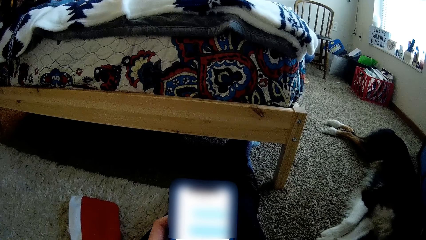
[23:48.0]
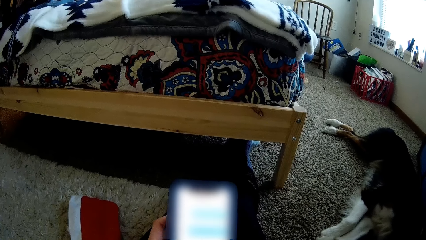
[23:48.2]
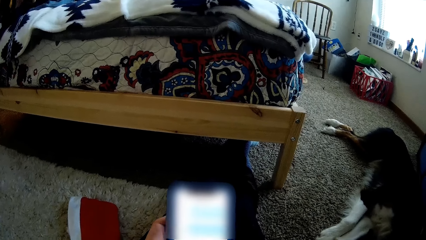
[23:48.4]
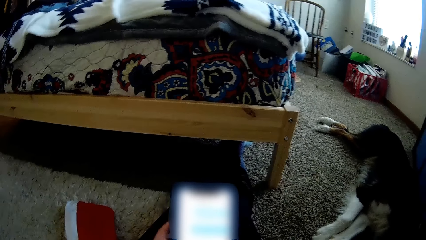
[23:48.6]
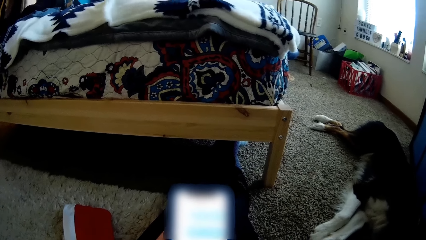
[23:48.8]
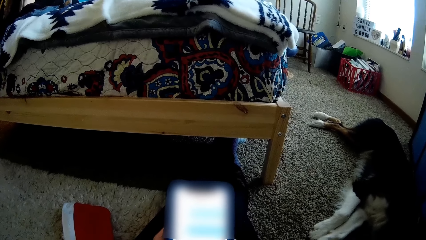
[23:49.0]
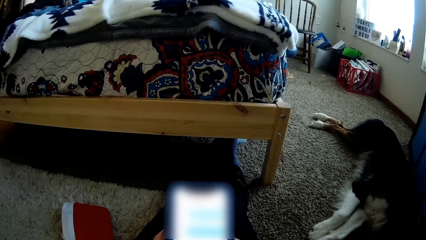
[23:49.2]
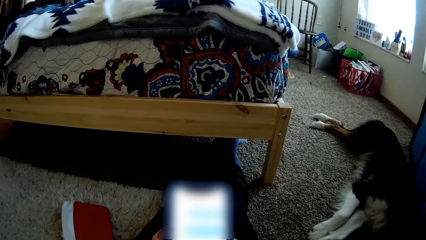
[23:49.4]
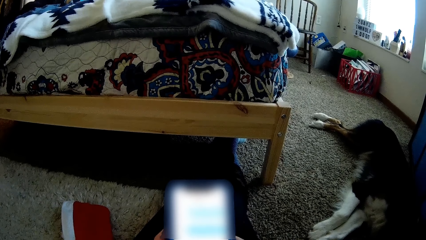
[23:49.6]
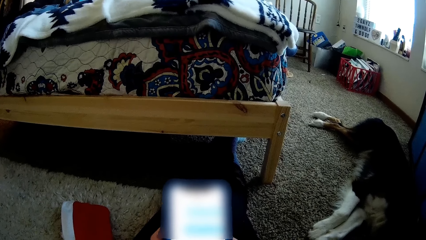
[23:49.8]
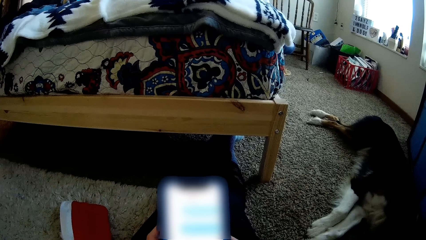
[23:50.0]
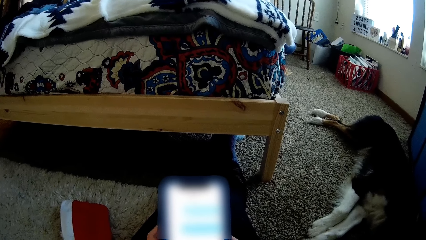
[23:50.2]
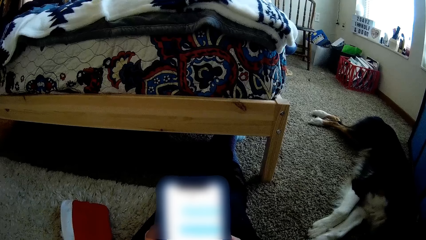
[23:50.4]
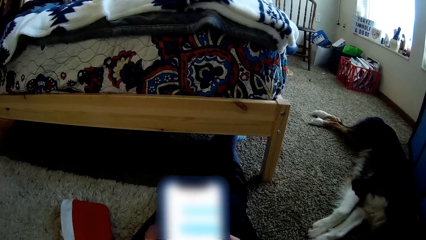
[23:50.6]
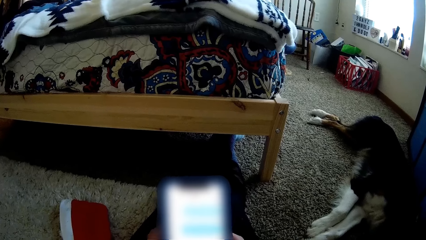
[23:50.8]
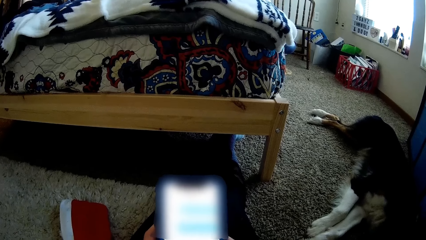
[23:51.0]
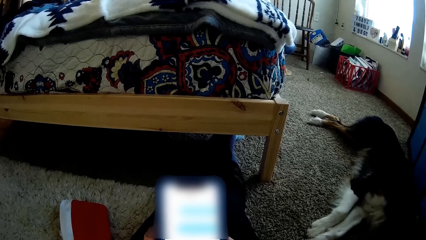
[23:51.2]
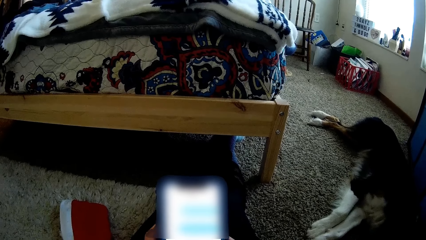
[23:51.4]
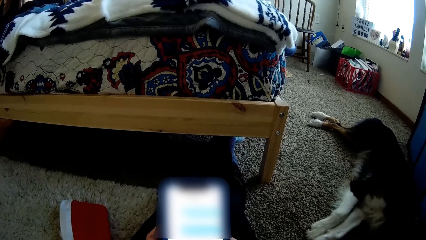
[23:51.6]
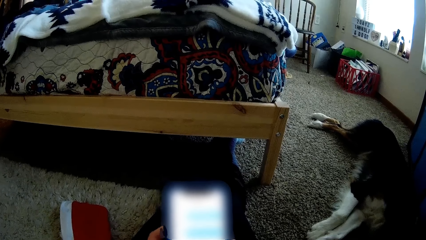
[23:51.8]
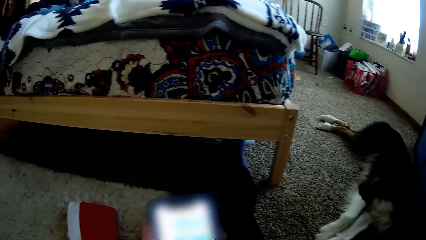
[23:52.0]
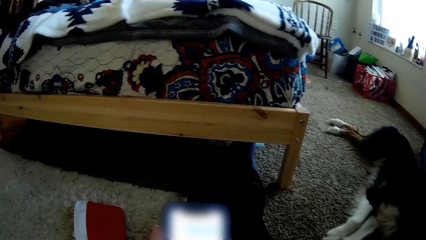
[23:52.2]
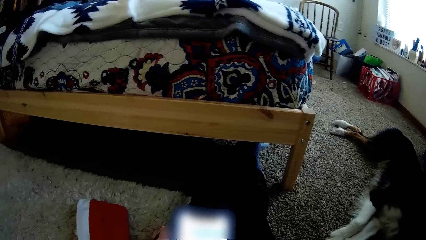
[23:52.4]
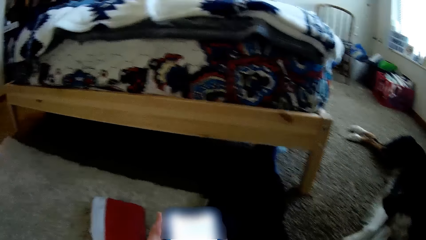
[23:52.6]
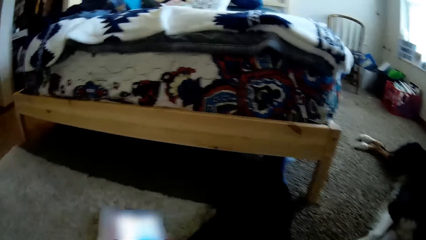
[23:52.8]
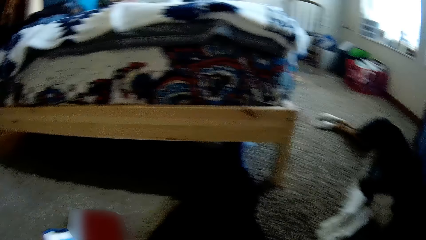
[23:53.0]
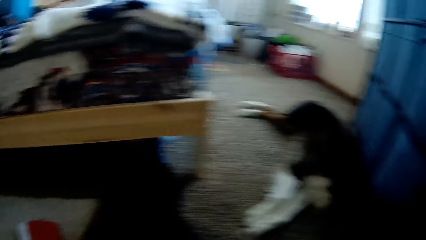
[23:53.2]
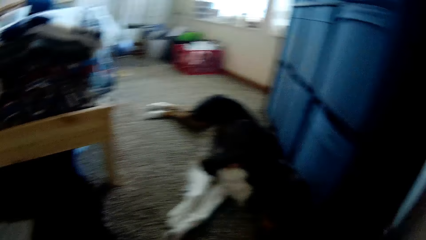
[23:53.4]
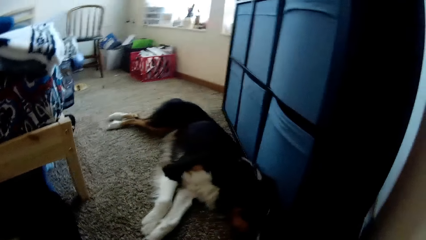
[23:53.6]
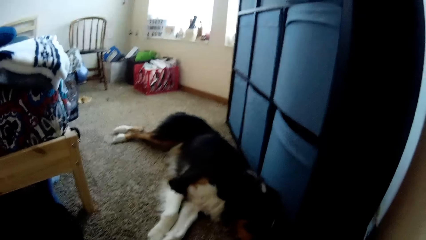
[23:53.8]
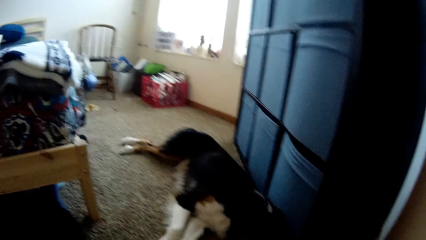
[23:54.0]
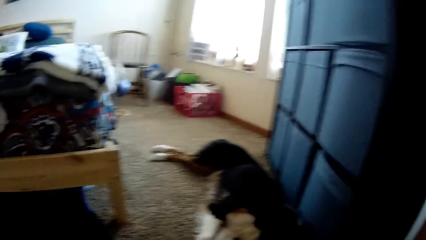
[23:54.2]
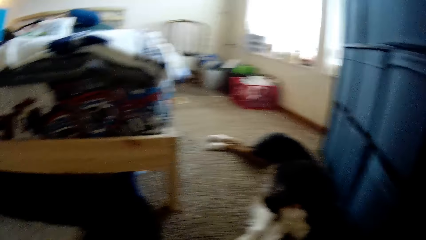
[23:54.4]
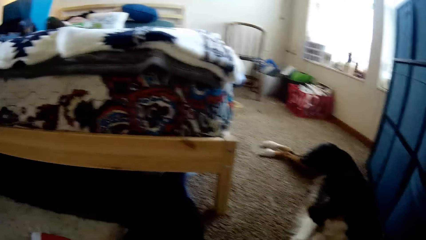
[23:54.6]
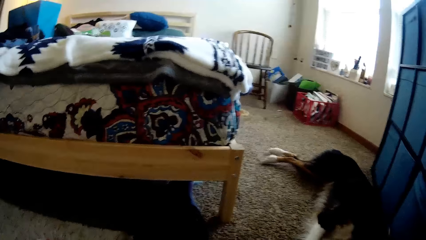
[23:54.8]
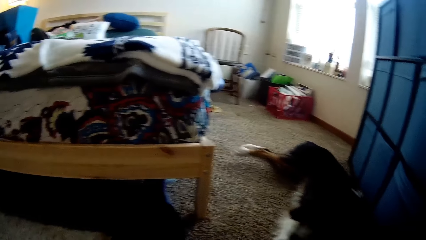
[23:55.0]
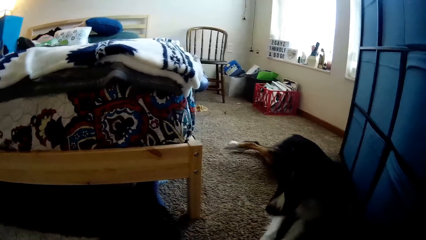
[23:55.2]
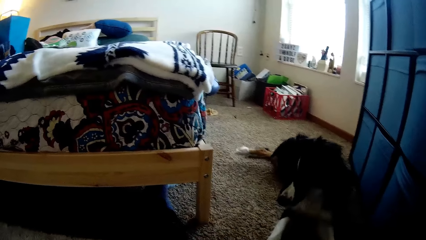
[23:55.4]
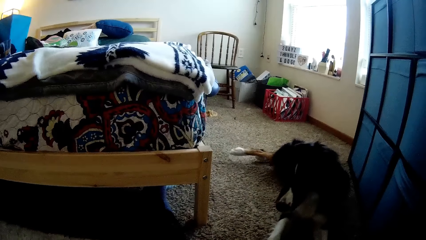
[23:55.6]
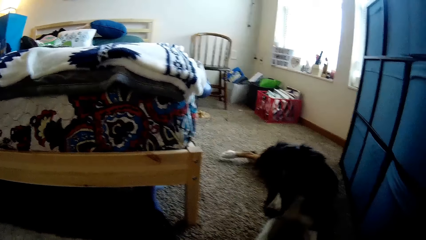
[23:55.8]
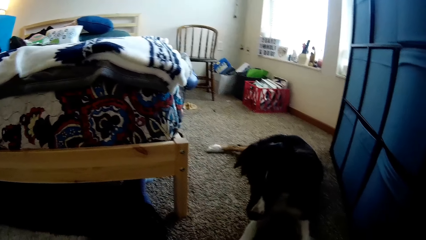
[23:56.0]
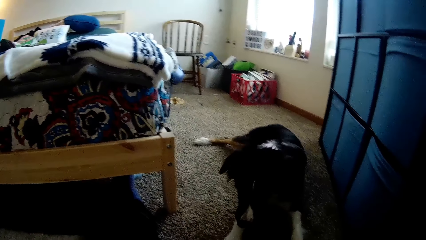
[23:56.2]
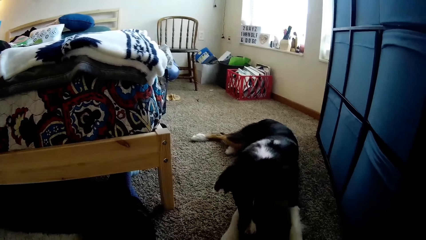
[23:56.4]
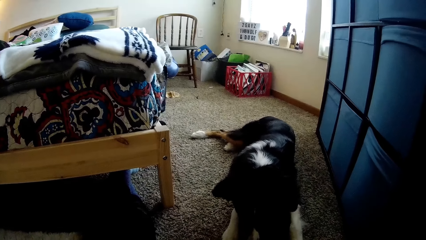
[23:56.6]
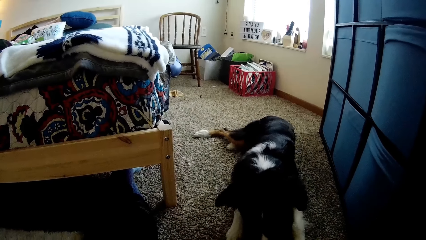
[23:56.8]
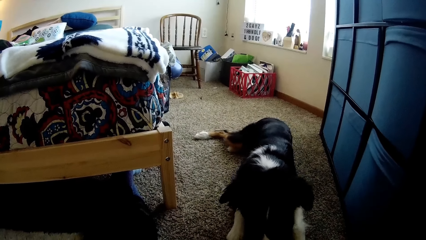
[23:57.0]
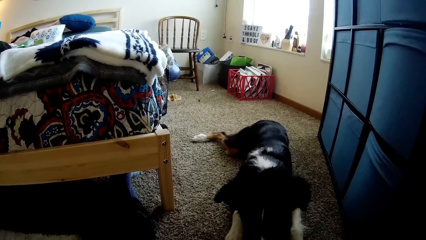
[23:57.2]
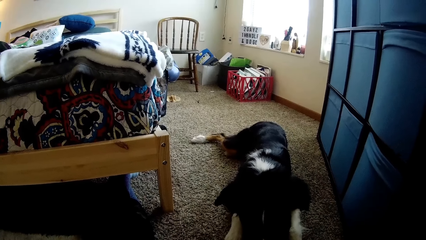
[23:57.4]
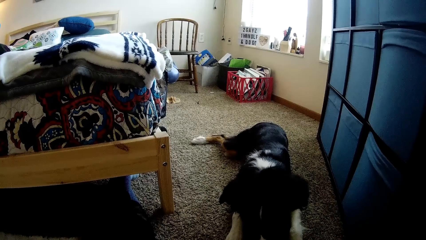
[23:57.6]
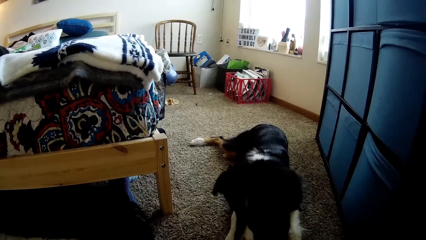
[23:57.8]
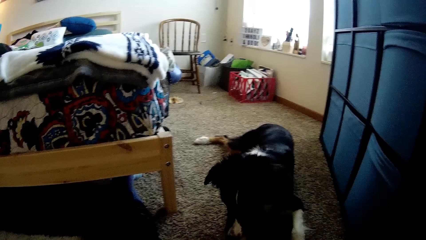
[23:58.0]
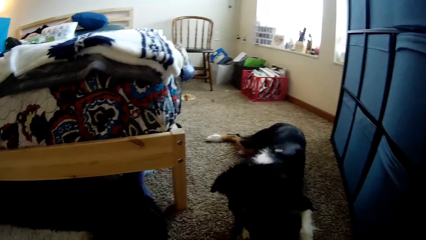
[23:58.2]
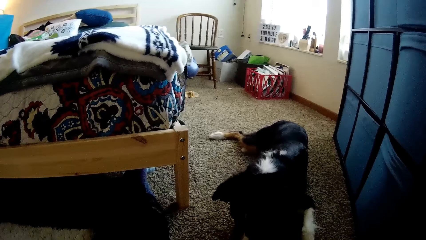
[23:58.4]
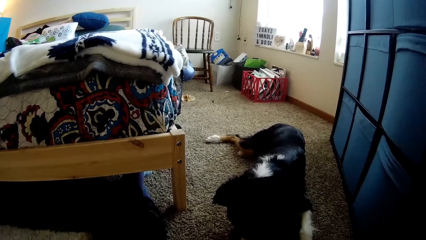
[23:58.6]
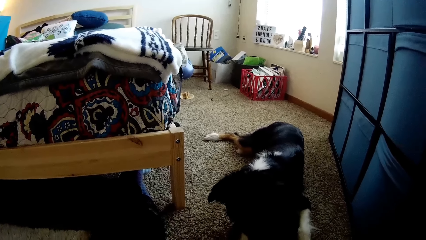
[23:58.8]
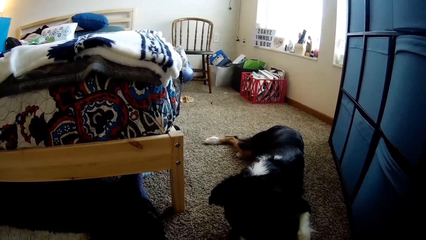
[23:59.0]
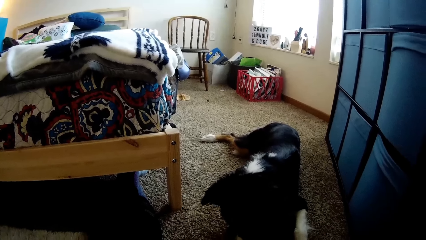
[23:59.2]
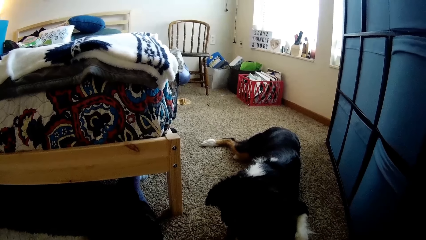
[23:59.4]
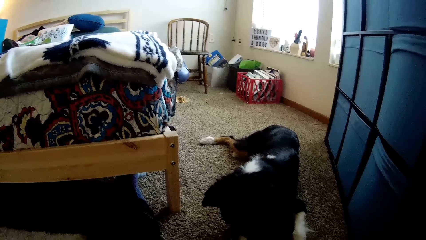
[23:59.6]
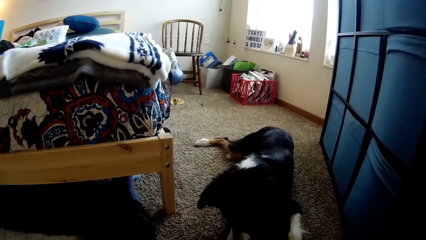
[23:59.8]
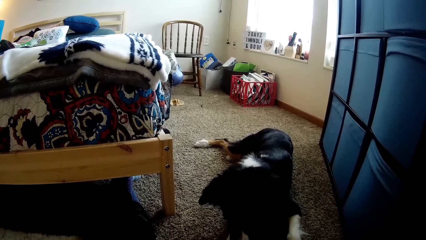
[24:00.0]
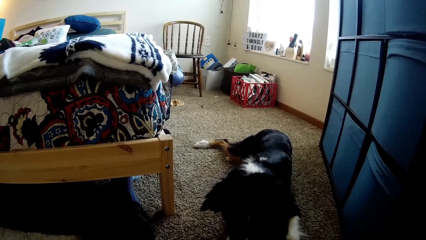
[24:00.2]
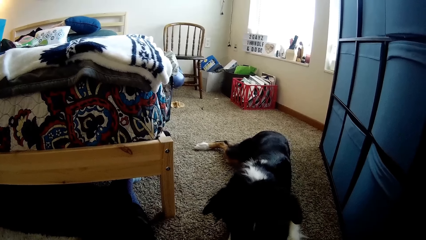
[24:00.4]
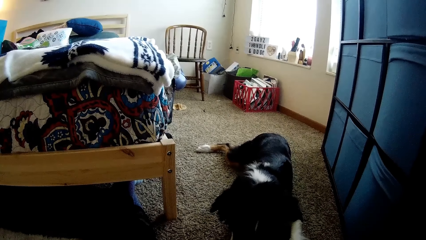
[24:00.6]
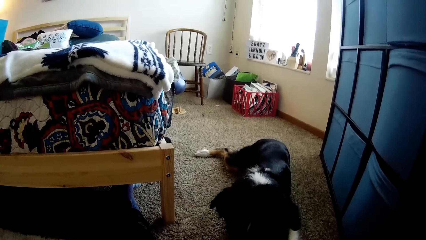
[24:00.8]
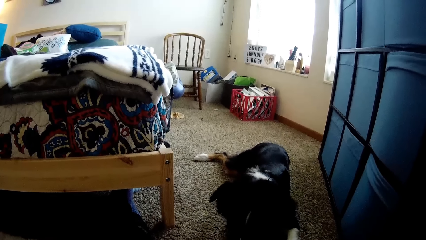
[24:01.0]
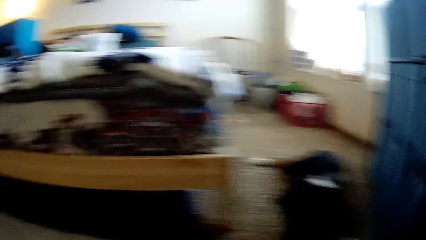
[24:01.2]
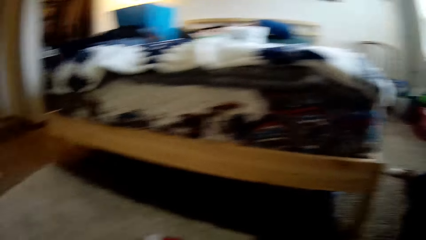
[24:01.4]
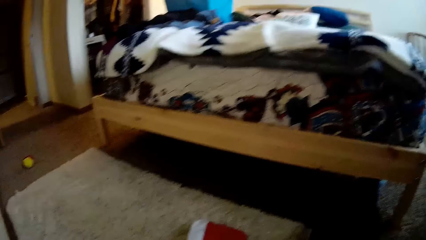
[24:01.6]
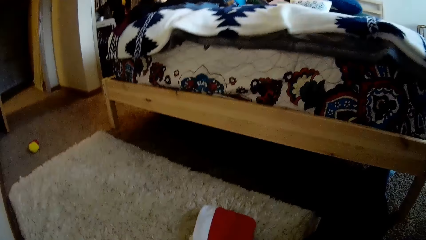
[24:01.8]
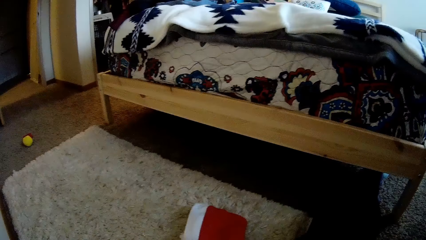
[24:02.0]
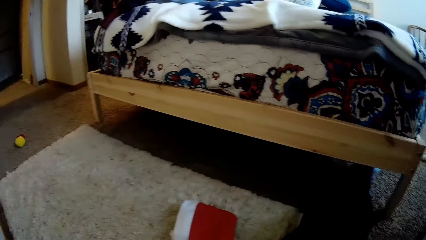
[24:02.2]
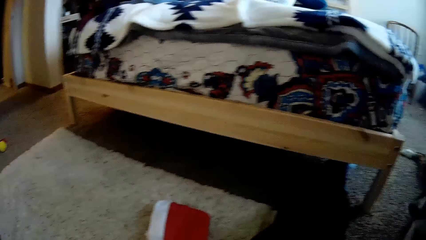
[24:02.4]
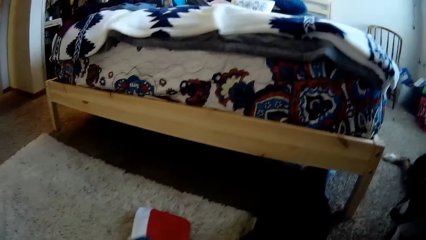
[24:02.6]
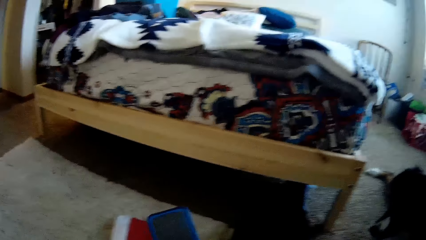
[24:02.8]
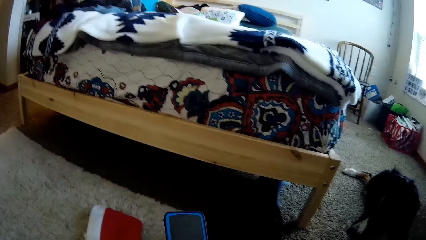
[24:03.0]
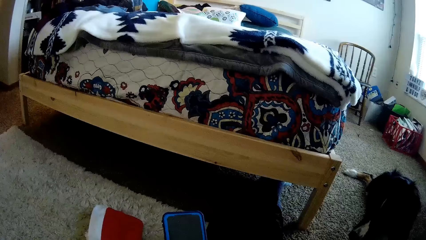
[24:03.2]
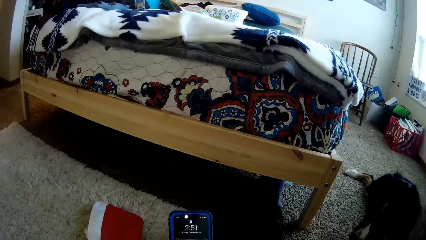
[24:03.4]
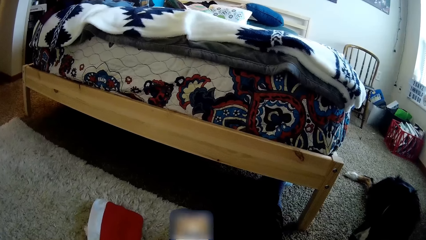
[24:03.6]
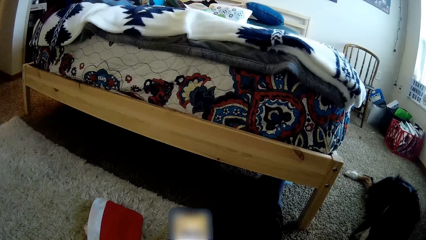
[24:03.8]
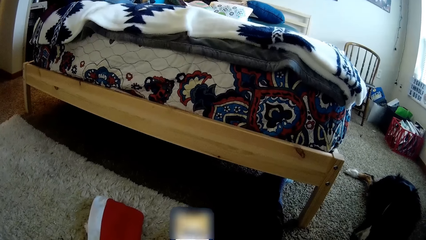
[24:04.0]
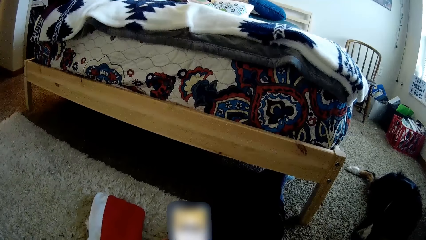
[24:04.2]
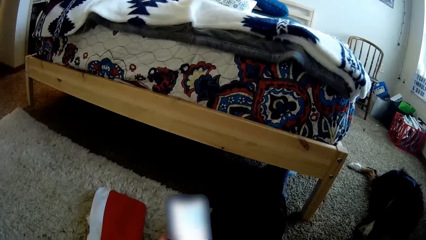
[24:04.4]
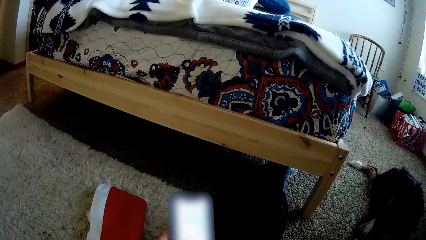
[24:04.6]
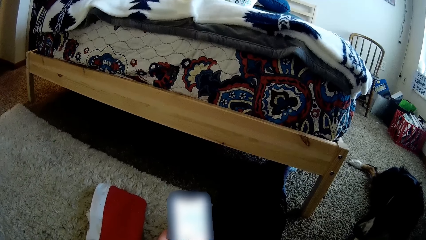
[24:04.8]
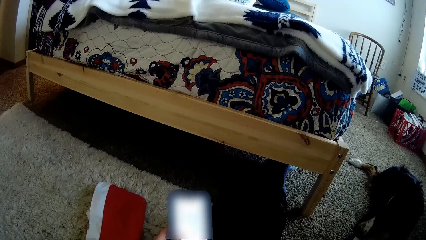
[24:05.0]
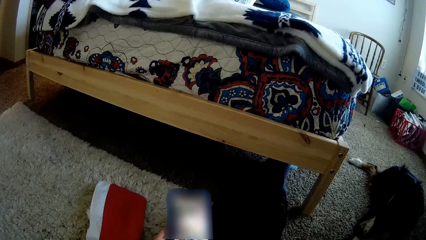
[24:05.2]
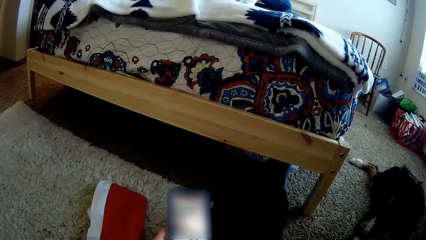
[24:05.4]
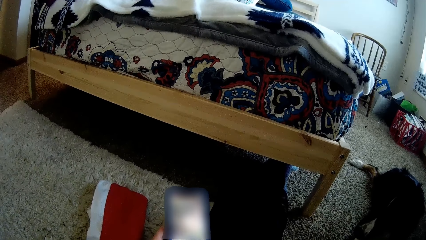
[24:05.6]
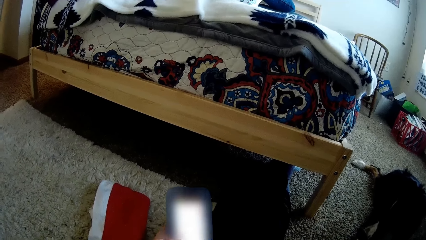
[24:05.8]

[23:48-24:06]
The camera wearer looks at the dog. They look on the left. They look at the phone.
